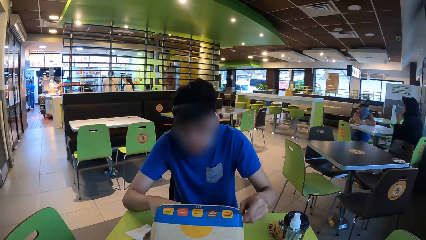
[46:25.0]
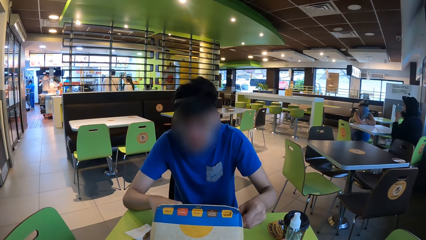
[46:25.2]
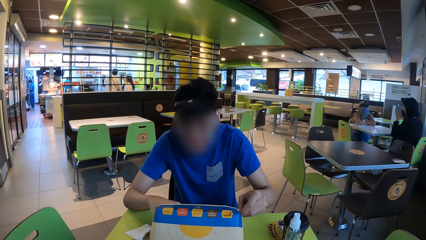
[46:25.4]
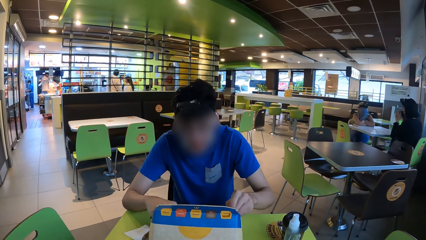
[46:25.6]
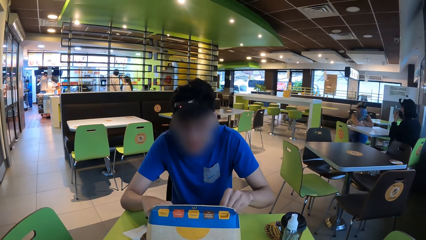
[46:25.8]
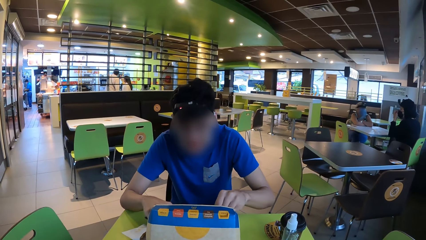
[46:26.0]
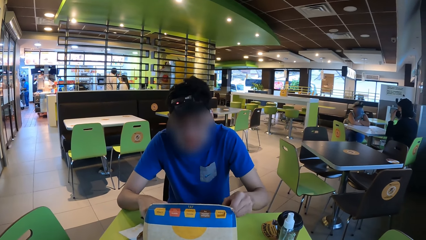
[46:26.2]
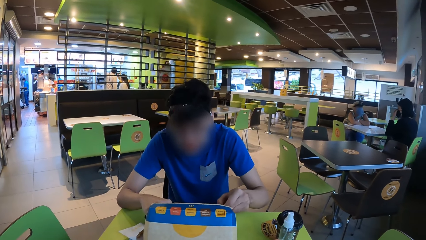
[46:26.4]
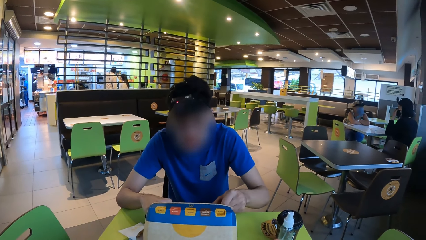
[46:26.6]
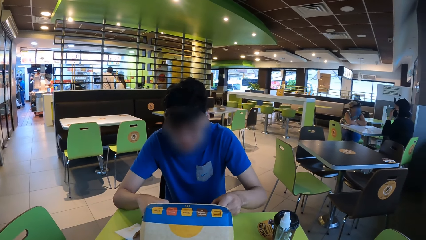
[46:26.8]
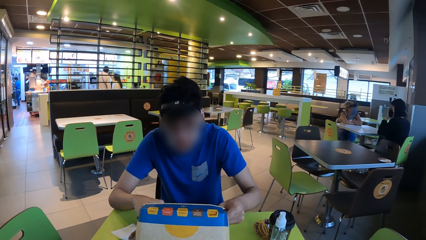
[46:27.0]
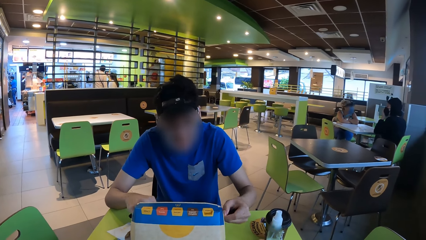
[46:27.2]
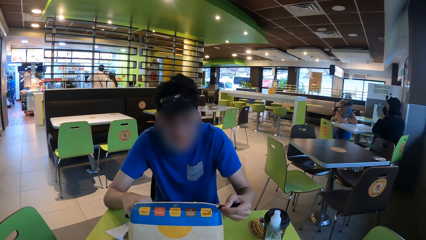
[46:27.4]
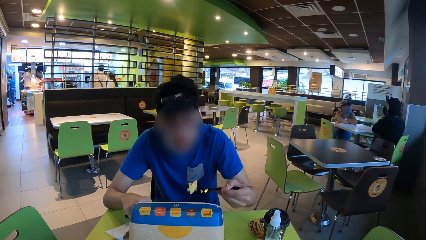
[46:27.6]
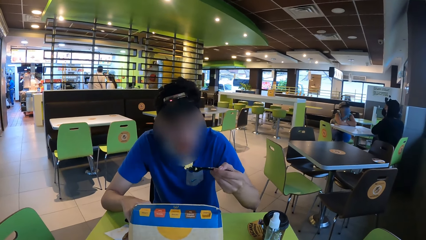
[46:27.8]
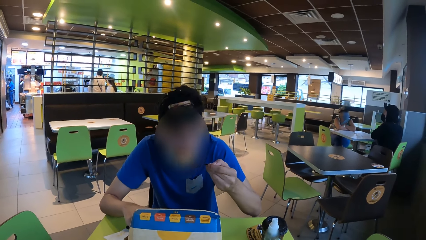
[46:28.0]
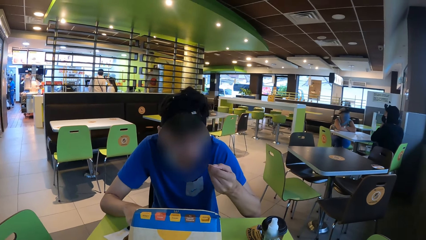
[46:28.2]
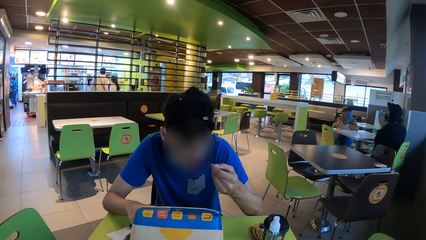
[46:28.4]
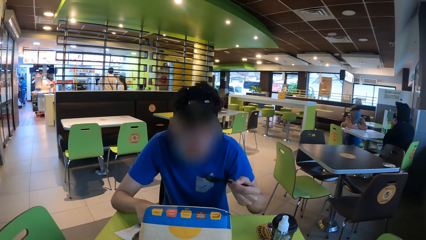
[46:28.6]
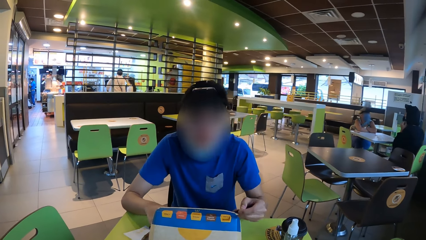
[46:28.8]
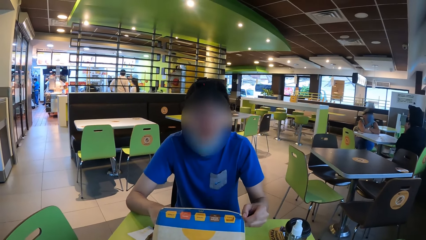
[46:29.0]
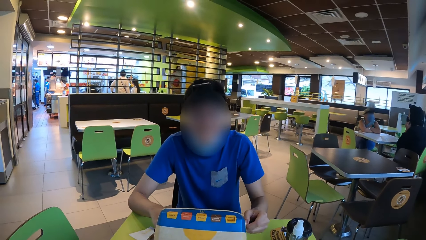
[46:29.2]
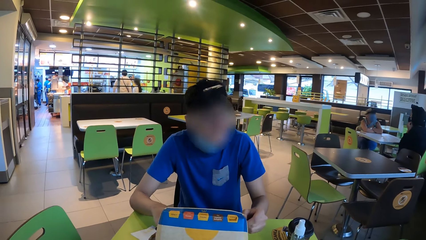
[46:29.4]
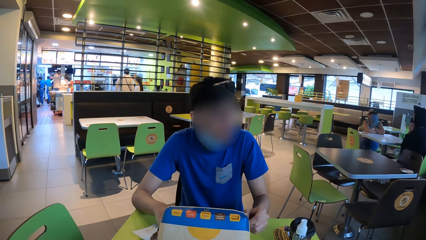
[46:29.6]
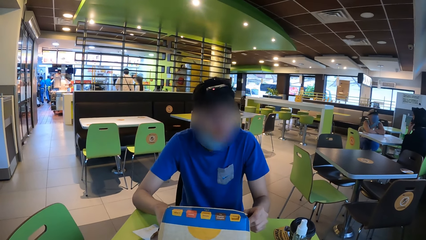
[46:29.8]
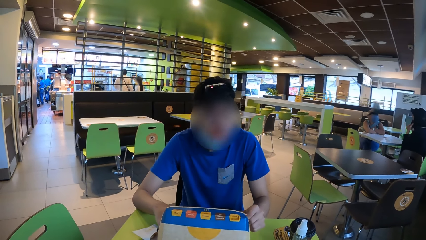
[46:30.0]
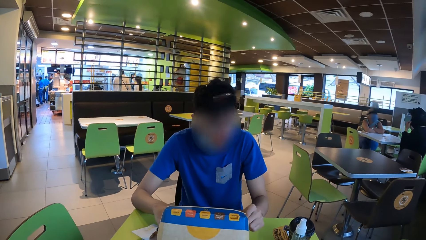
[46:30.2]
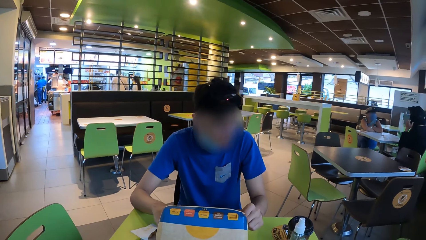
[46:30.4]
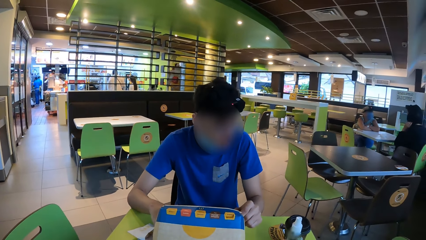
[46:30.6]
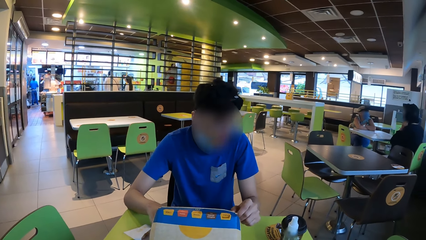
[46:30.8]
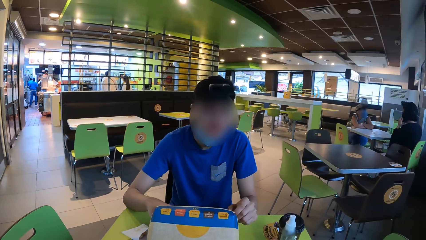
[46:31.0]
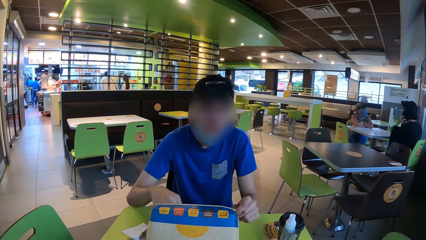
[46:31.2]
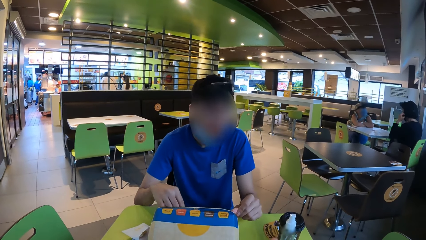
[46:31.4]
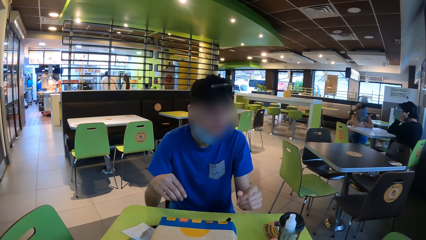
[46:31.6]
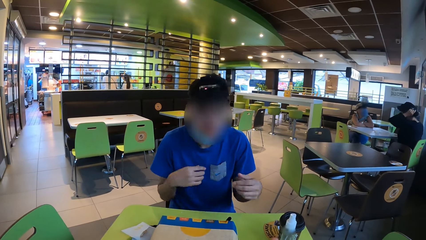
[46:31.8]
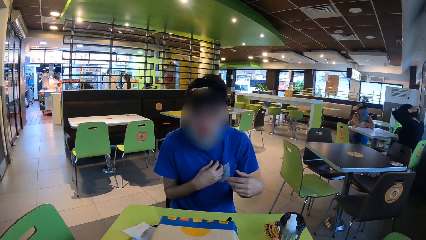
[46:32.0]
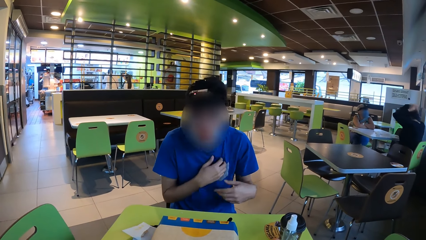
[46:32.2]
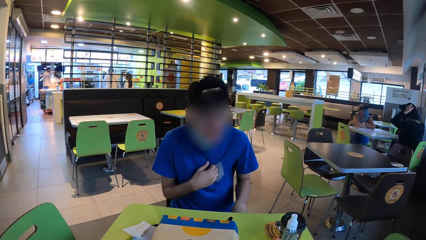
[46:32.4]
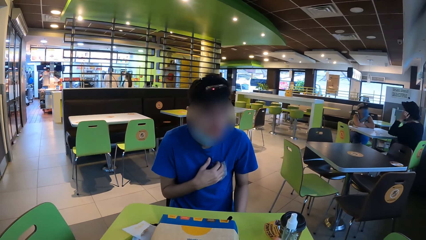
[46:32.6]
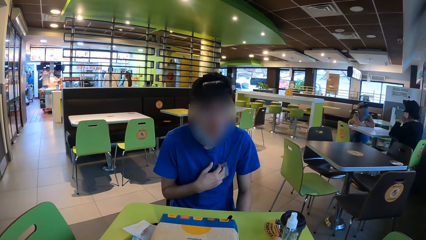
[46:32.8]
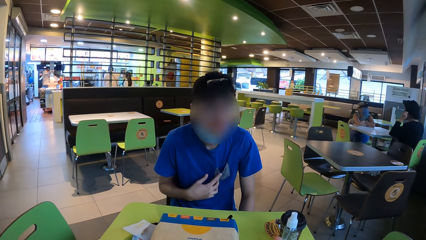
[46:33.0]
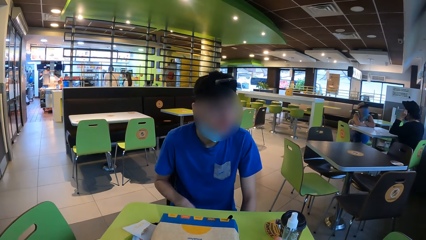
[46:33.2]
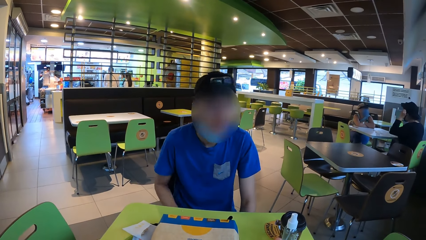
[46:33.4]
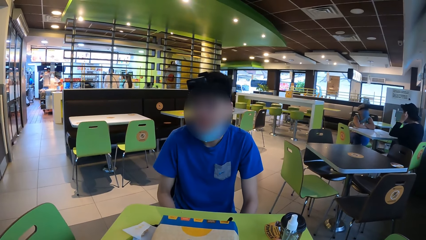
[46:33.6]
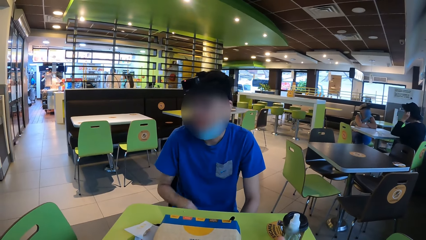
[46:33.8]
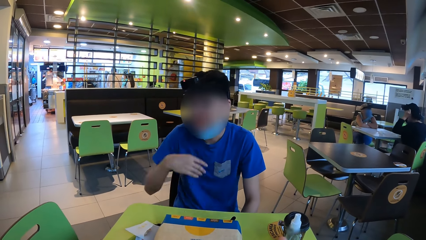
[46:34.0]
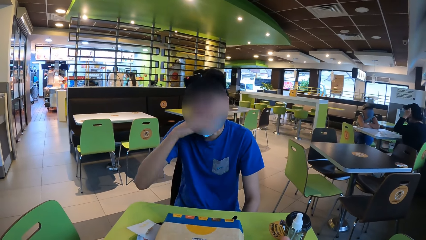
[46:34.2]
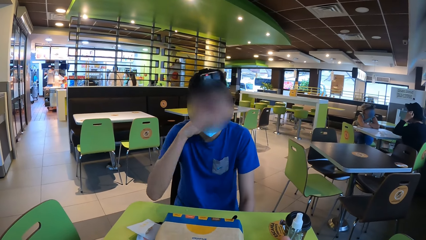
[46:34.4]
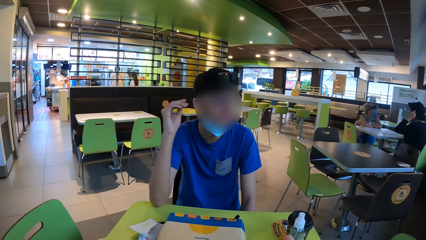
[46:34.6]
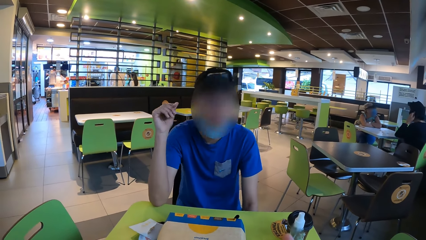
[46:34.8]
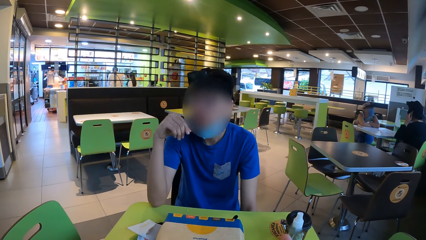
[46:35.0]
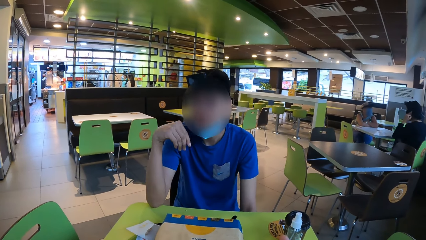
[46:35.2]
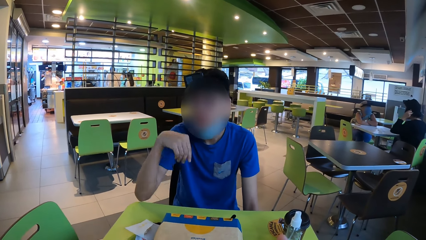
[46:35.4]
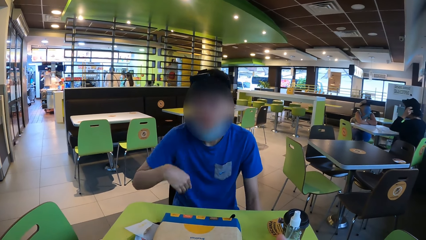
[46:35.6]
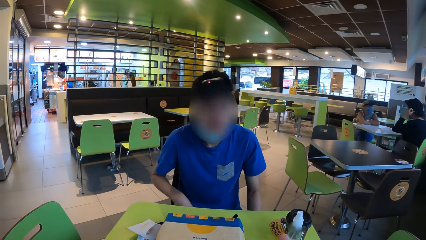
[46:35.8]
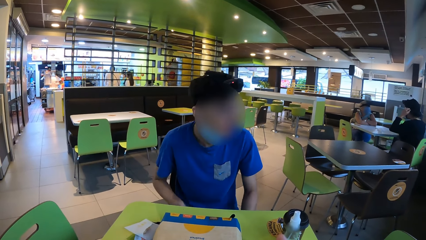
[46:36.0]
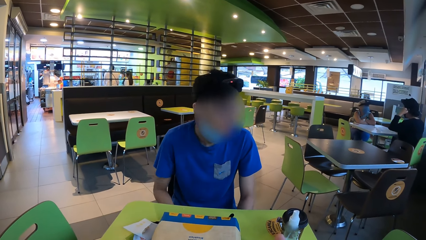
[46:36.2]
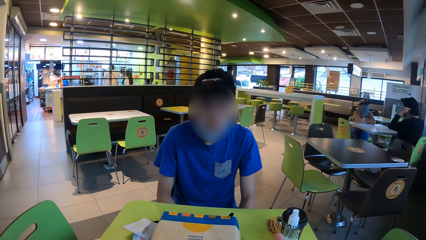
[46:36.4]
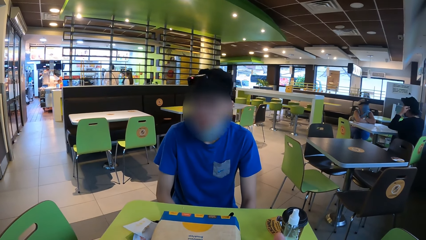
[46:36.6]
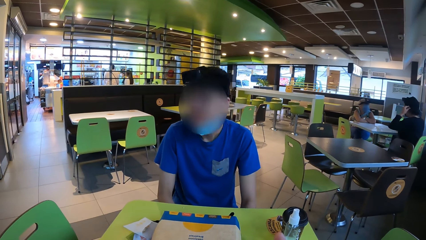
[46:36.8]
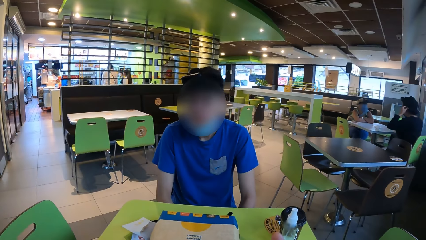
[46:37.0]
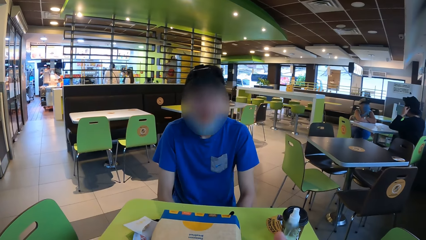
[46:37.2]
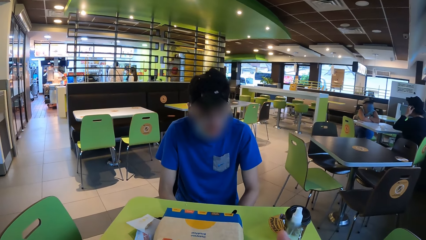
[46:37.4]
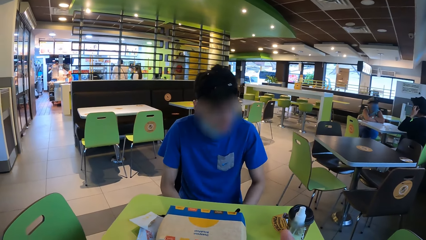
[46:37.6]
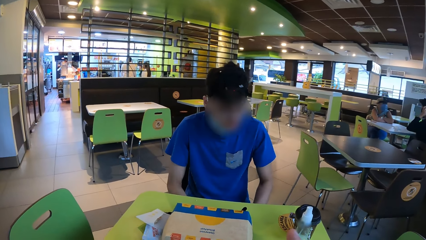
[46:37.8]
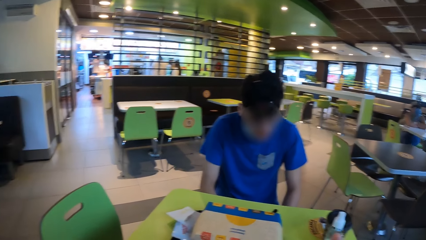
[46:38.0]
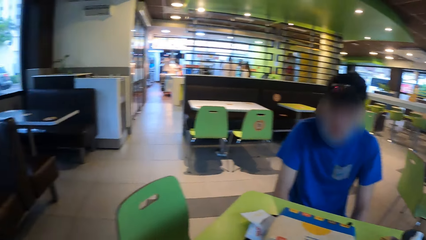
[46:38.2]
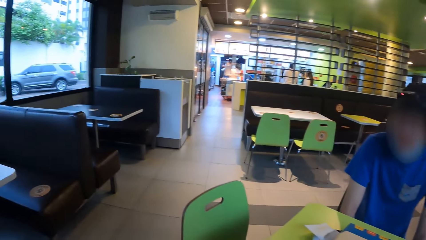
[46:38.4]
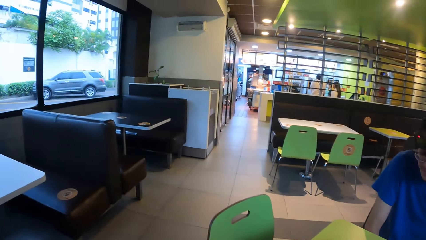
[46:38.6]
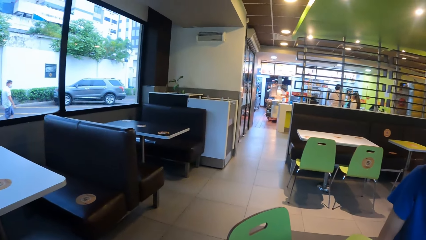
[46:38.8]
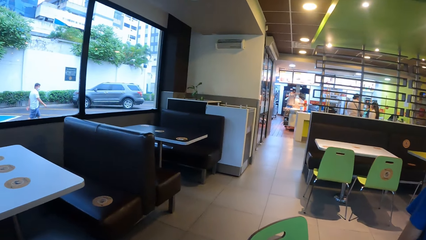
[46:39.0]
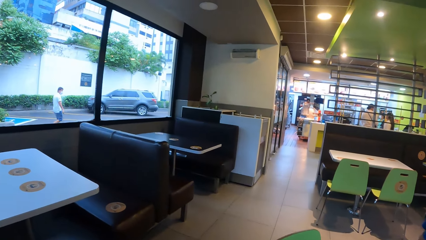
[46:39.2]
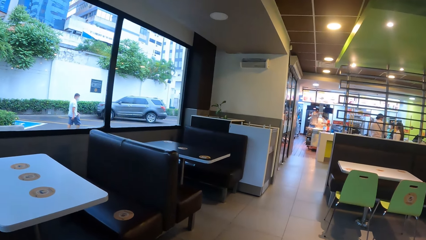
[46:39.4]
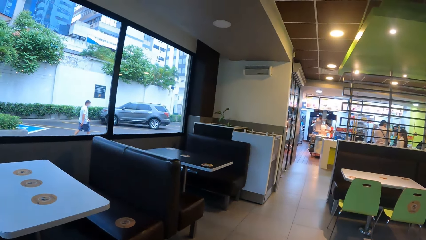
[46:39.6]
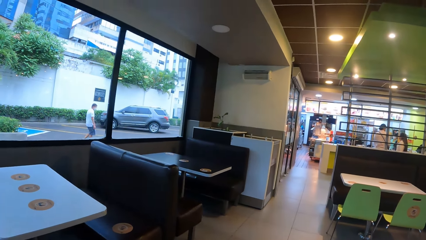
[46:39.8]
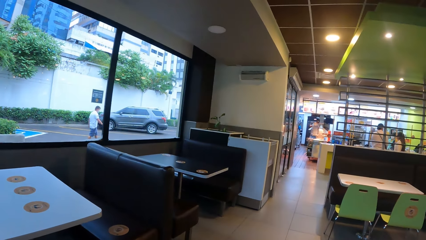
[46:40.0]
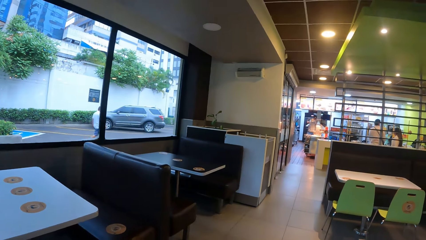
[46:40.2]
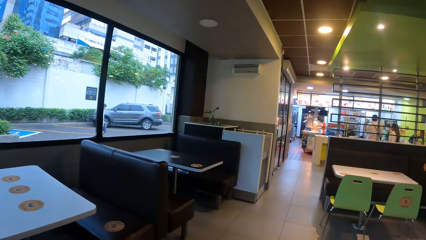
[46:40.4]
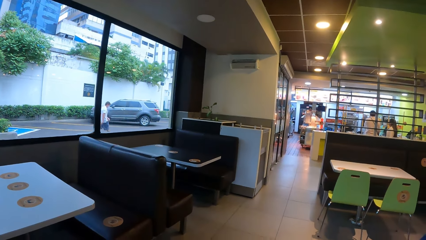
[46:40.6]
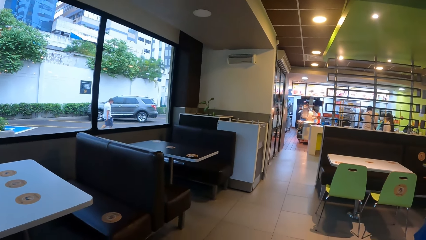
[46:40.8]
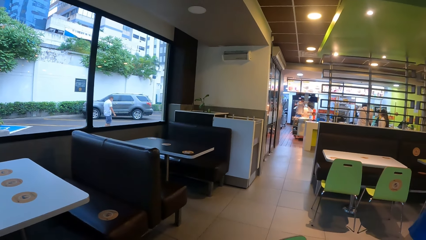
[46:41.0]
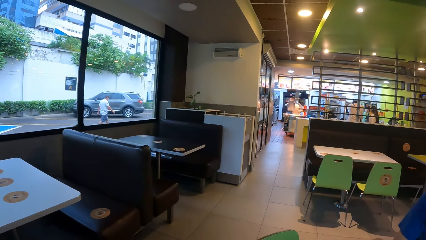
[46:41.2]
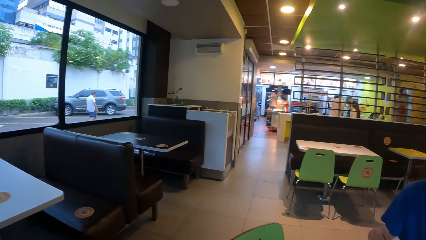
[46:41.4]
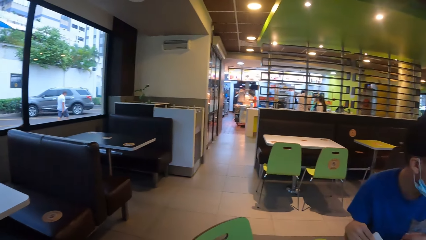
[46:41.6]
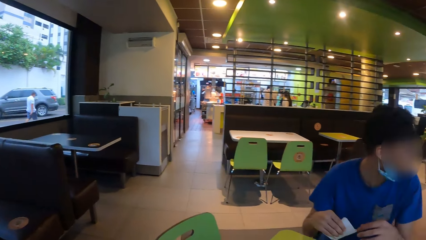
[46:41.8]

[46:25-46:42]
A man eats. The camera wearer looks at the man. The man puts the spoon in the food box. The camera wearer looks at the man. The man scratches on his chest. The man touches the cloth. The camera wearer looks around.
